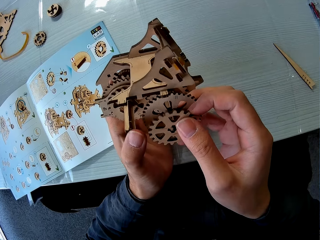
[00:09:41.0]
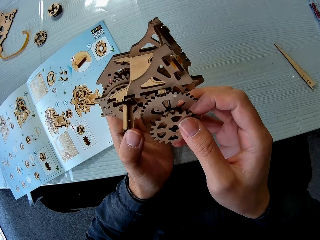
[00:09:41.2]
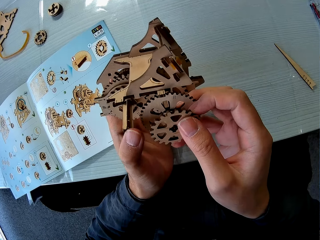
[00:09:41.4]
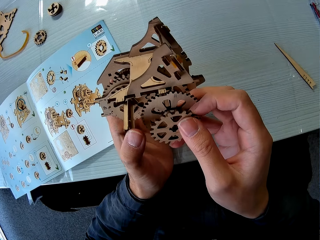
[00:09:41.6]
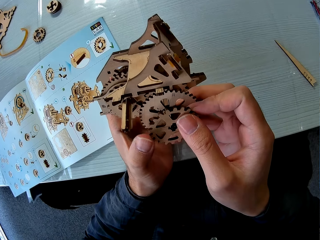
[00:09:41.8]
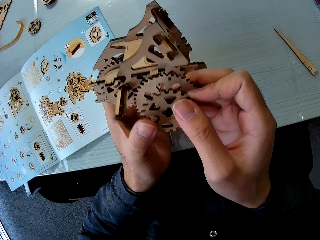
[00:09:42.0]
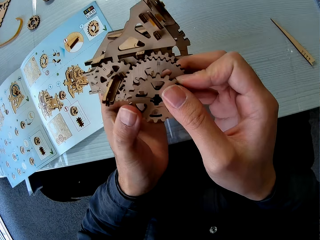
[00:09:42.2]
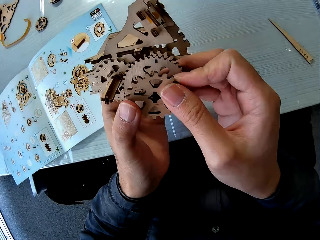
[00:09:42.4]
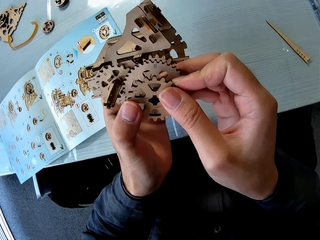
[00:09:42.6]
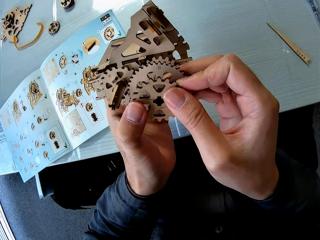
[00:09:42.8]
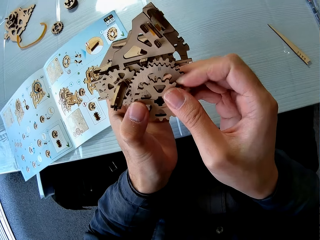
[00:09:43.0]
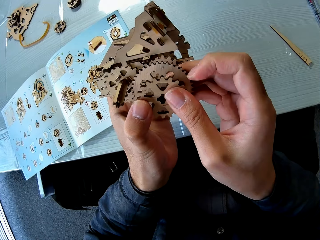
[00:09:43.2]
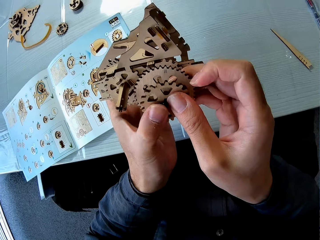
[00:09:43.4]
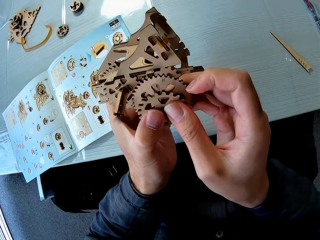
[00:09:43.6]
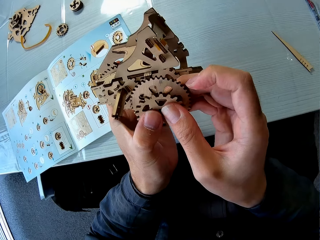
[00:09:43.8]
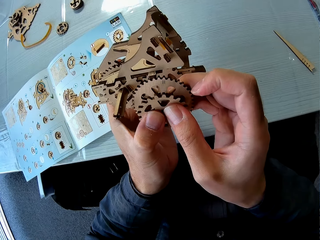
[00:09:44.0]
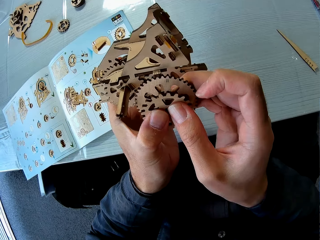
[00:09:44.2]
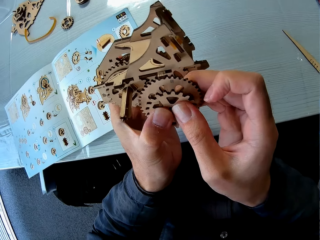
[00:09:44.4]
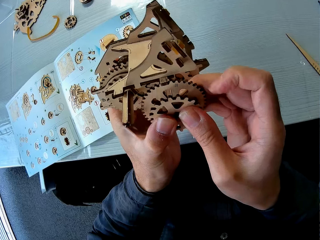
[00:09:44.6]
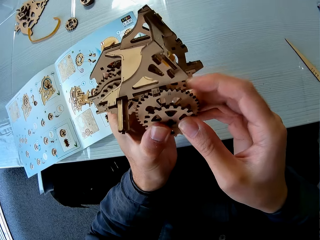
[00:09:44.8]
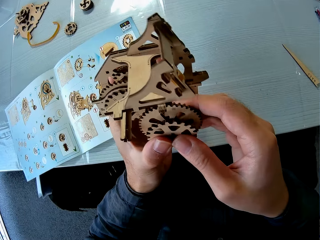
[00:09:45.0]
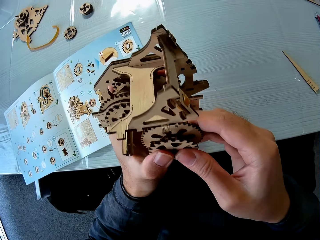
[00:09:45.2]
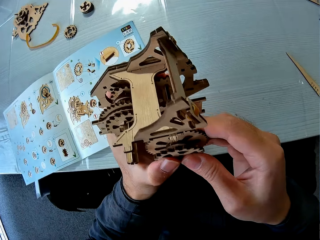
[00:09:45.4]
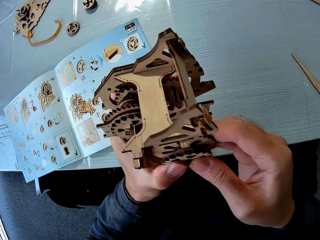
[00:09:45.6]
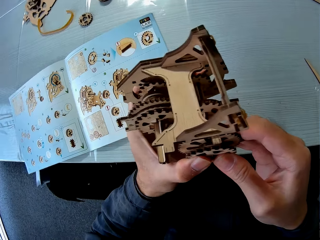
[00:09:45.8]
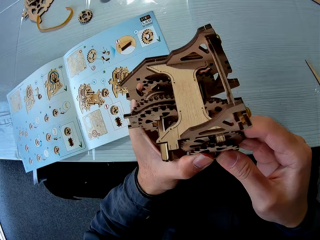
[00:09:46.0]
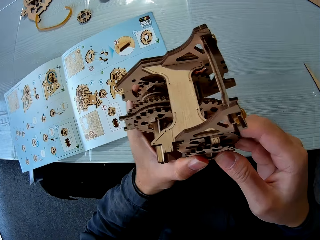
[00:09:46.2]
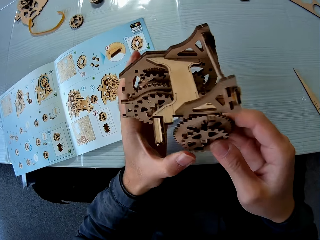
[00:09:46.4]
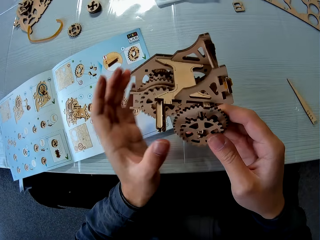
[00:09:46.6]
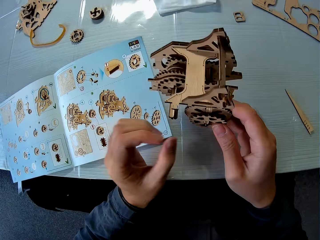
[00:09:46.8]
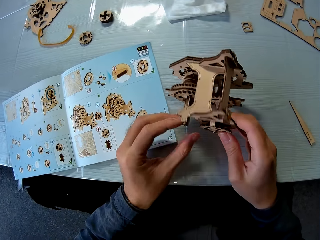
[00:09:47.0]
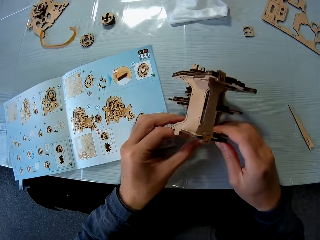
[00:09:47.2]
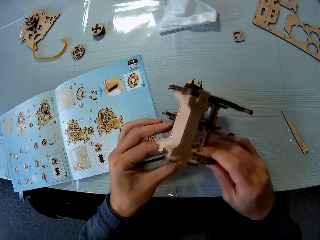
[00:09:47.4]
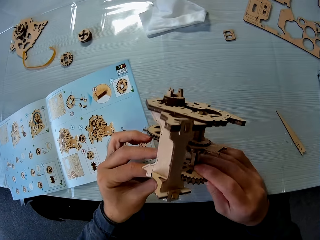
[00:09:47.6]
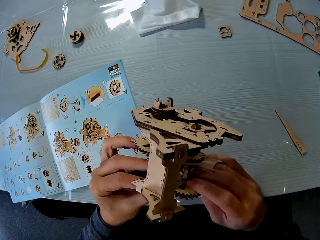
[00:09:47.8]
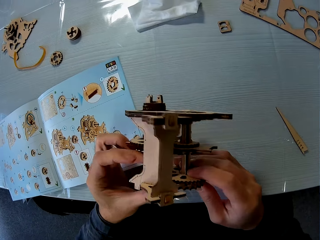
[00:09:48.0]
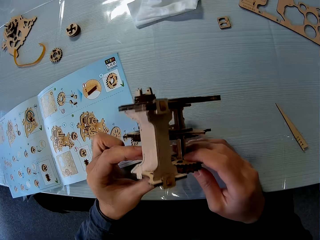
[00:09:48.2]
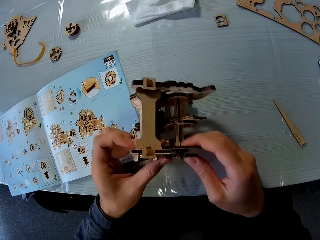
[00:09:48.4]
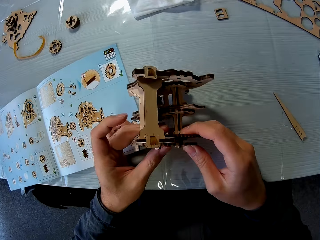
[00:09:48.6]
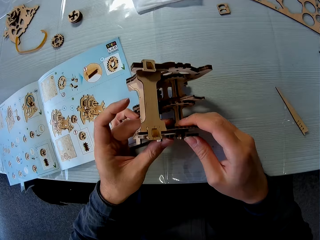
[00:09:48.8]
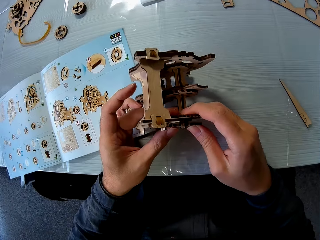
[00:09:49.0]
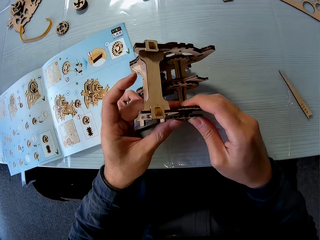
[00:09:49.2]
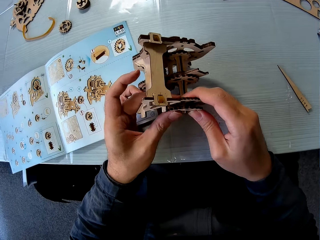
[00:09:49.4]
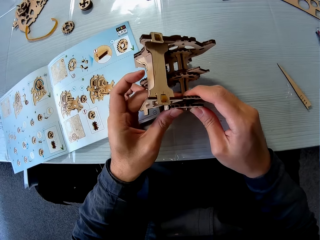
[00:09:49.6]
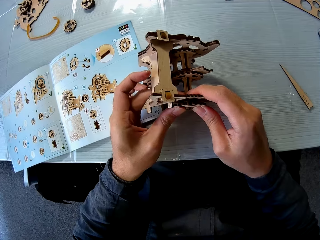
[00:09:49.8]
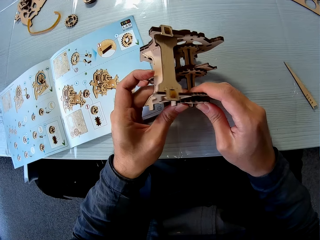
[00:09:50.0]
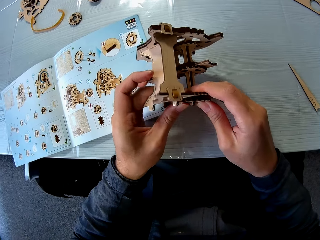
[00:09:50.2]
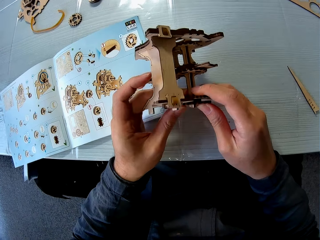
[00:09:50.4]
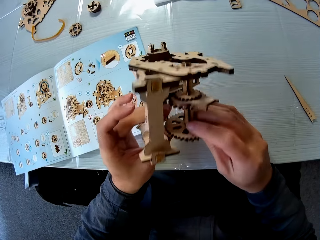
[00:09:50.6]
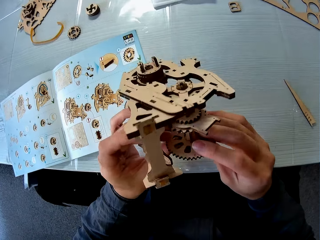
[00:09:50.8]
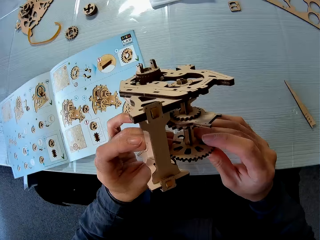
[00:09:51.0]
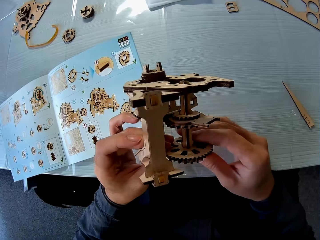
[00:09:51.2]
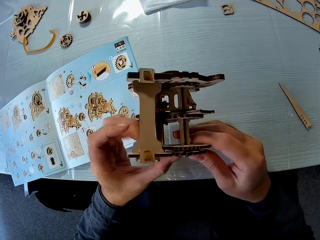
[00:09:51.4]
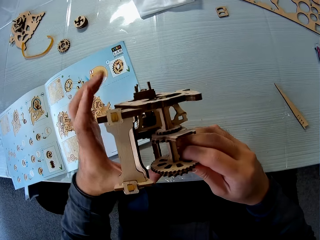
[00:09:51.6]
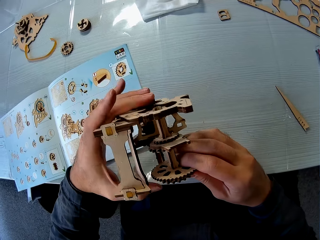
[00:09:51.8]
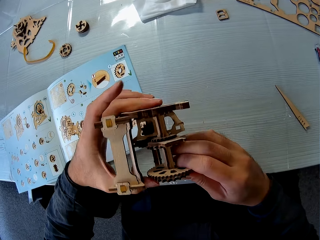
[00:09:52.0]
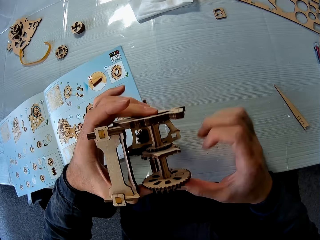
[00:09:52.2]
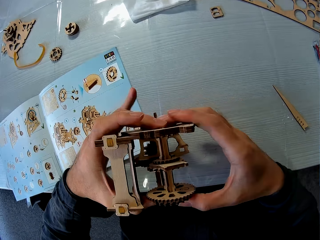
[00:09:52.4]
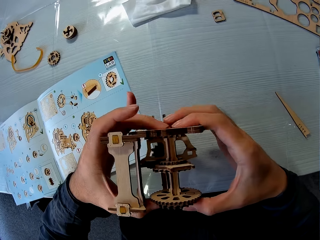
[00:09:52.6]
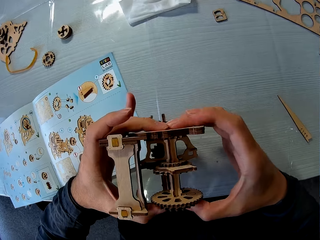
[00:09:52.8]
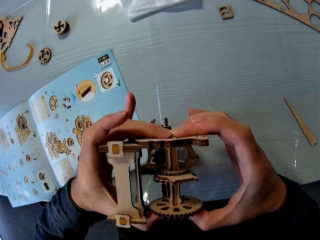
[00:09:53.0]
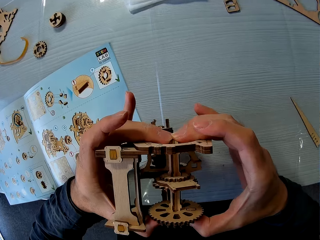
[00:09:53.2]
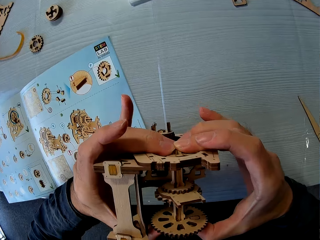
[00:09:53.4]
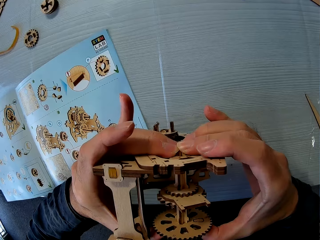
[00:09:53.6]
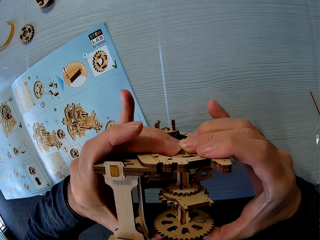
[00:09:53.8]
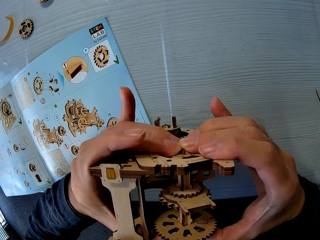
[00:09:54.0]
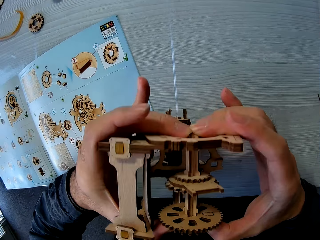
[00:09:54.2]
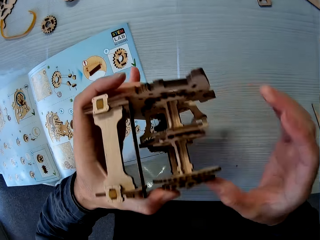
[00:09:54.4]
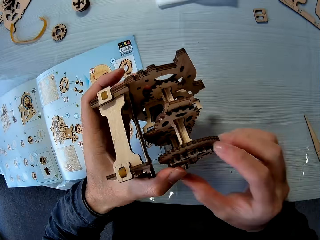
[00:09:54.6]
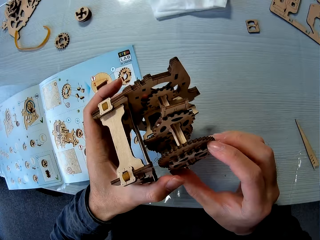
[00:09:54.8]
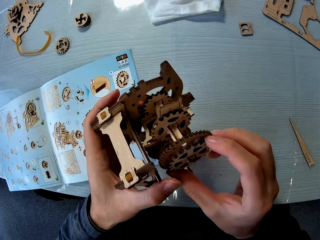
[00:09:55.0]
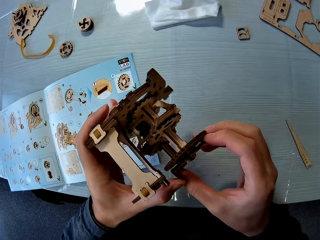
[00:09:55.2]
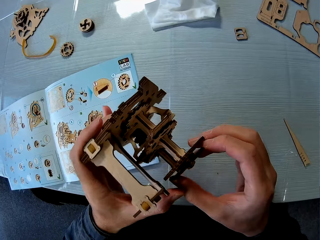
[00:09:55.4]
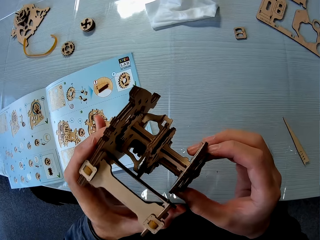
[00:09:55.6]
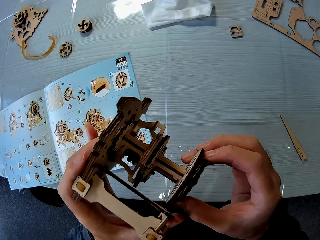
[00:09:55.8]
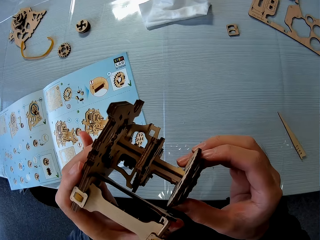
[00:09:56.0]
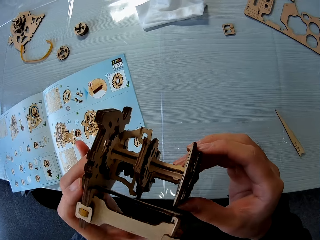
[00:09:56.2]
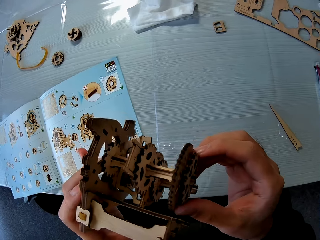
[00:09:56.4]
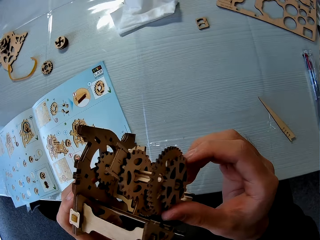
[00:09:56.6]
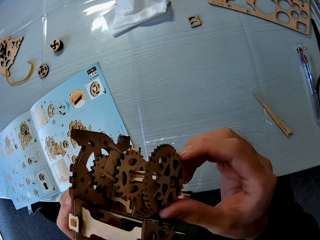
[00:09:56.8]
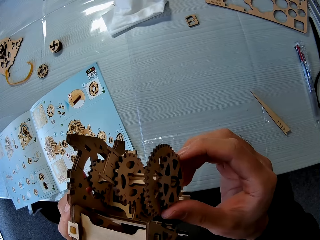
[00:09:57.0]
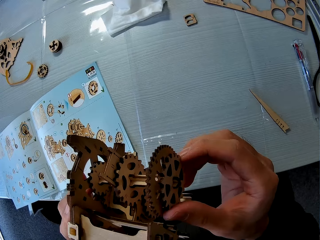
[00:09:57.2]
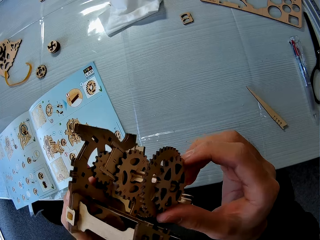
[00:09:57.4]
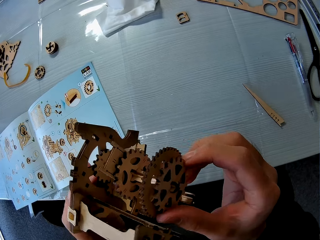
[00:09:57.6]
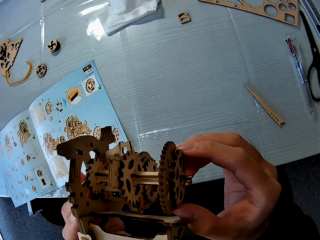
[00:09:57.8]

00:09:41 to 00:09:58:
The camera wearer adjusts the gear assembly.

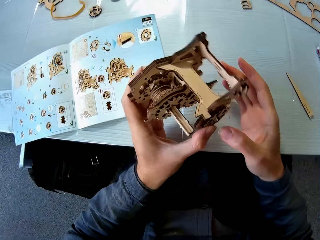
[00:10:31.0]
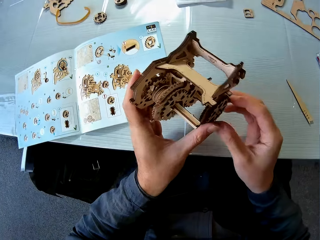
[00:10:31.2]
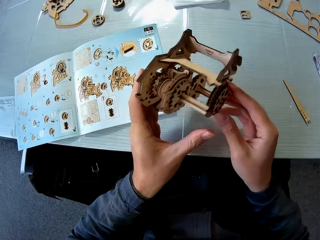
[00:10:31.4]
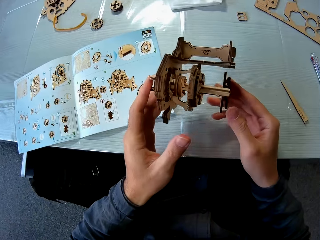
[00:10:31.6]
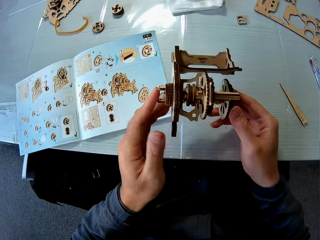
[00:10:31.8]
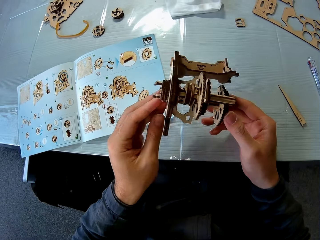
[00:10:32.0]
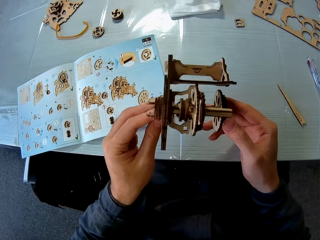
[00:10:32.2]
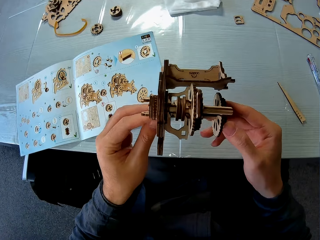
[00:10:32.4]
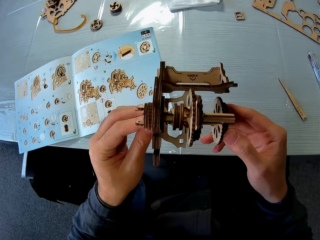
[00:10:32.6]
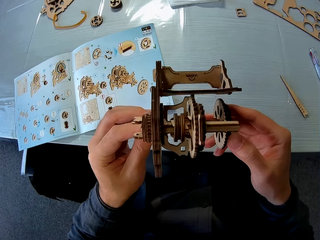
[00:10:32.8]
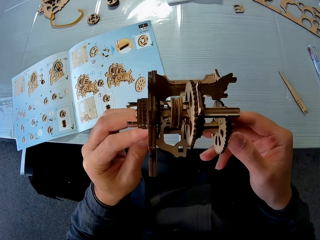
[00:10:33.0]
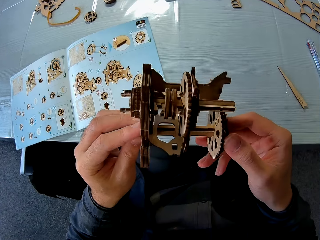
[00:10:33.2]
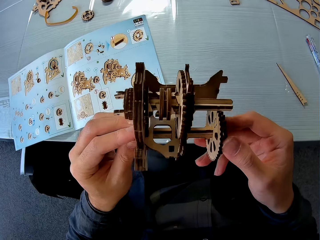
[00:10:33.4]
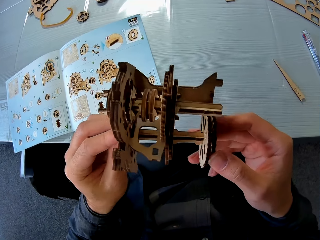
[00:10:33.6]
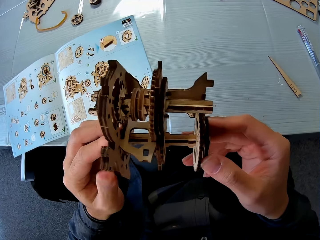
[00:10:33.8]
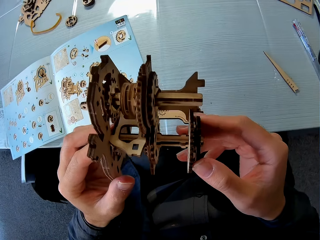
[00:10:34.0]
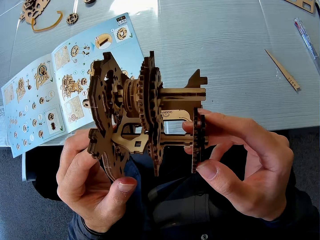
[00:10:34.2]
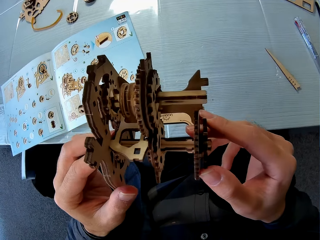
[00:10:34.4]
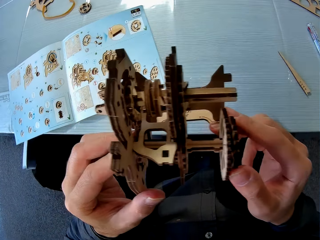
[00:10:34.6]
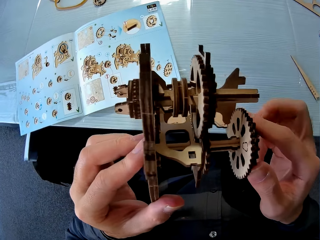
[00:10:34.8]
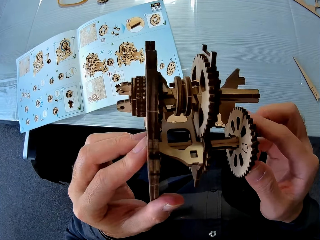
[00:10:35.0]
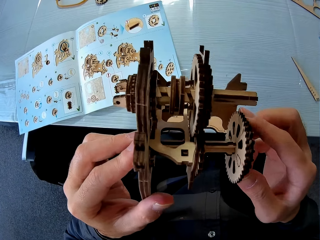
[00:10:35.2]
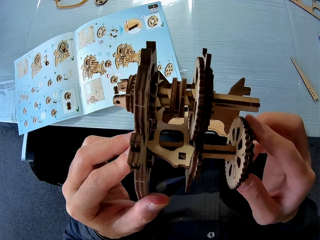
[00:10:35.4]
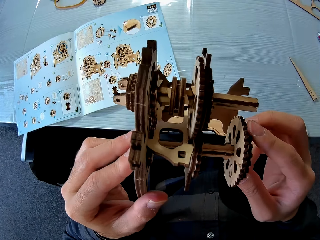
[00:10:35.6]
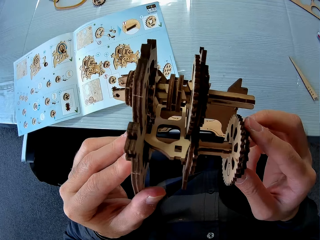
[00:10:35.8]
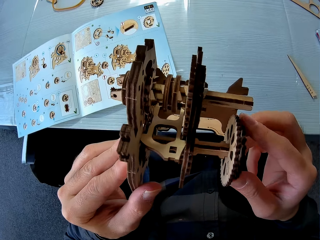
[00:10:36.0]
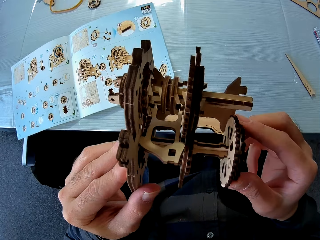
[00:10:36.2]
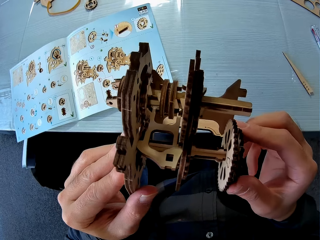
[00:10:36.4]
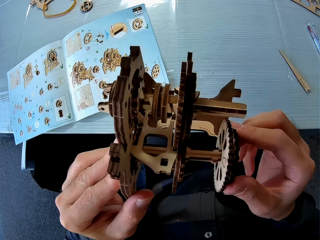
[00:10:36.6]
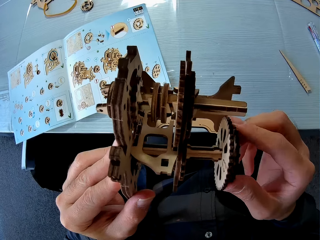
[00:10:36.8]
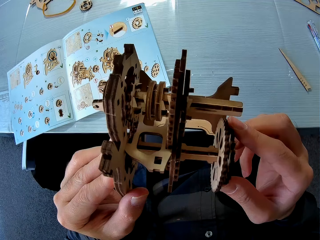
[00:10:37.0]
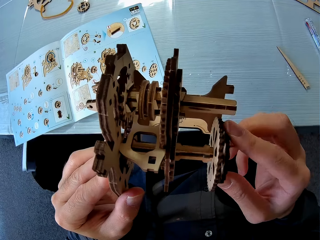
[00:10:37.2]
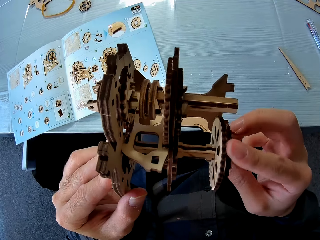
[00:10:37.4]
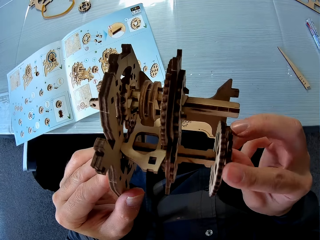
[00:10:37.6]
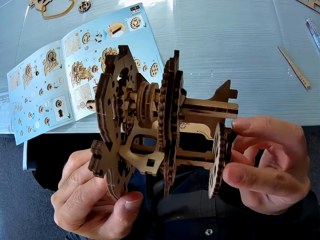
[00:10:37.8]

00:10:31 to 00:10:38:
The camera wearer holds the wood gears model.
